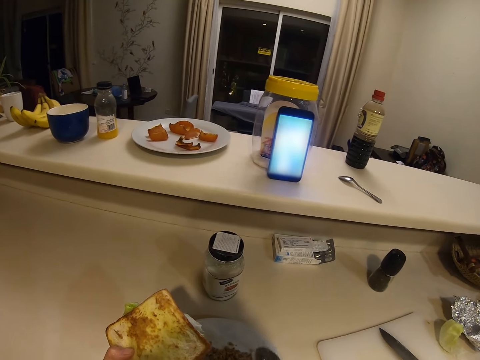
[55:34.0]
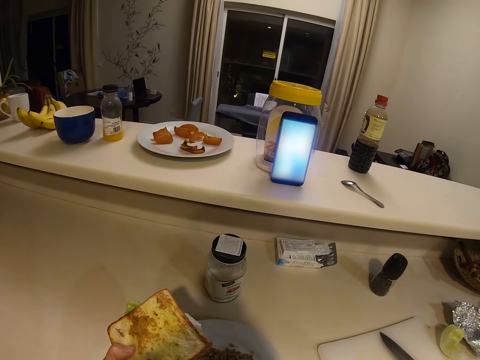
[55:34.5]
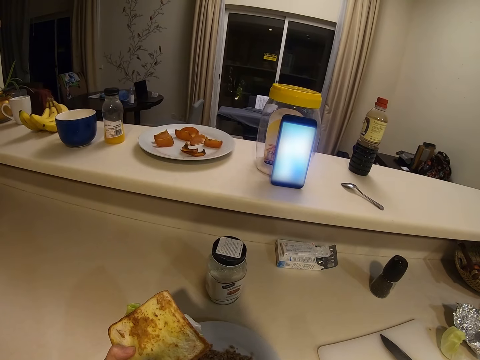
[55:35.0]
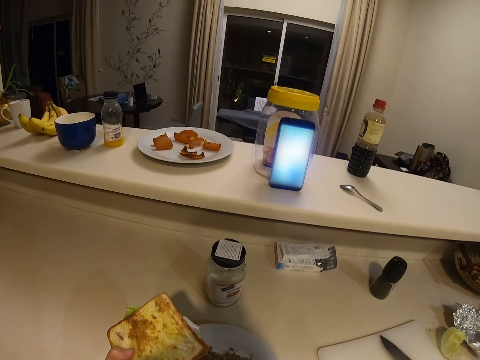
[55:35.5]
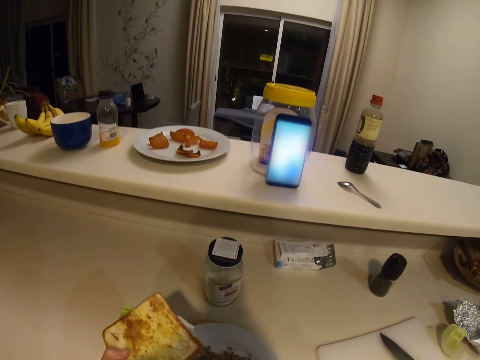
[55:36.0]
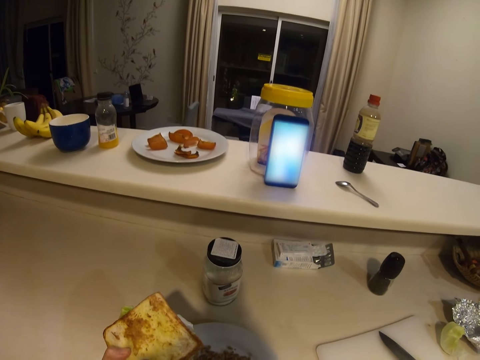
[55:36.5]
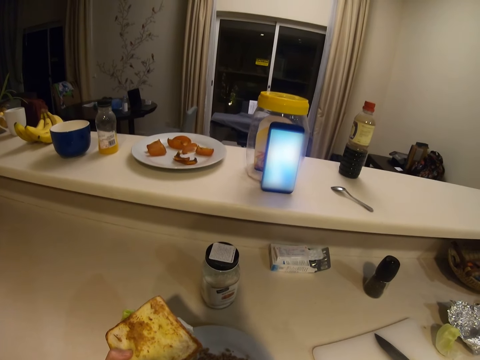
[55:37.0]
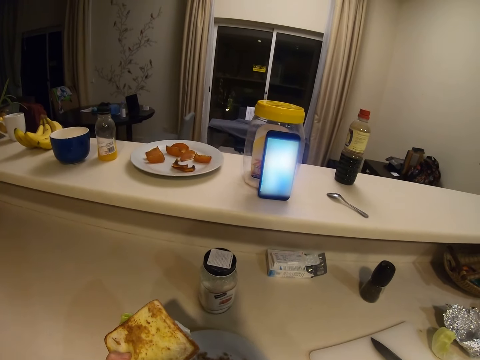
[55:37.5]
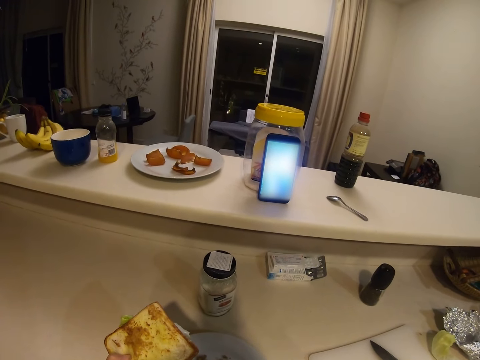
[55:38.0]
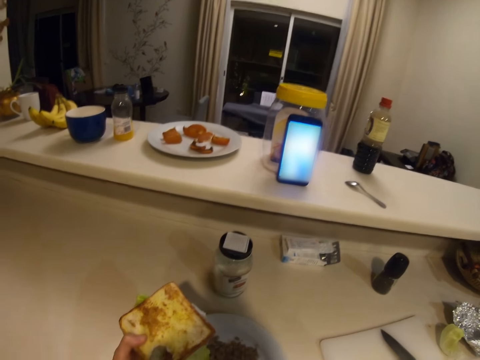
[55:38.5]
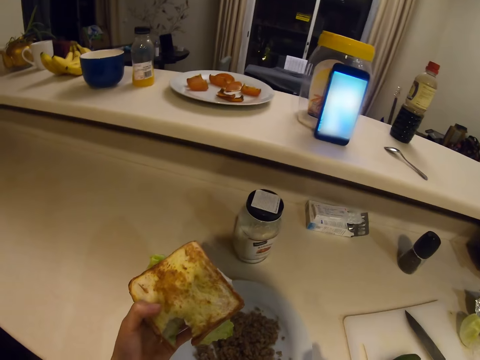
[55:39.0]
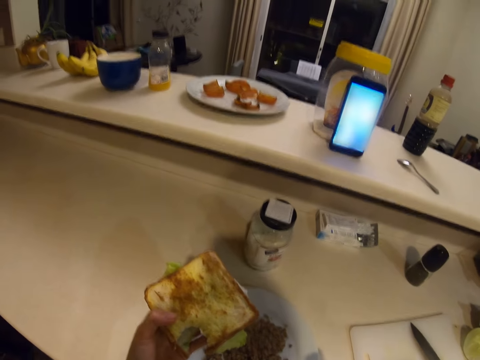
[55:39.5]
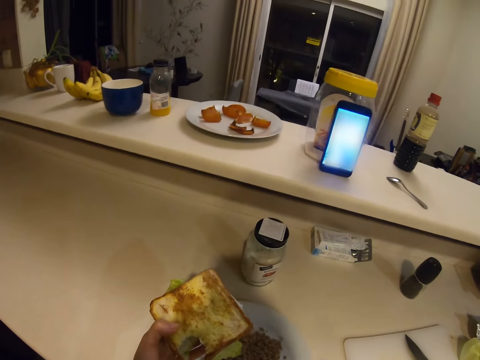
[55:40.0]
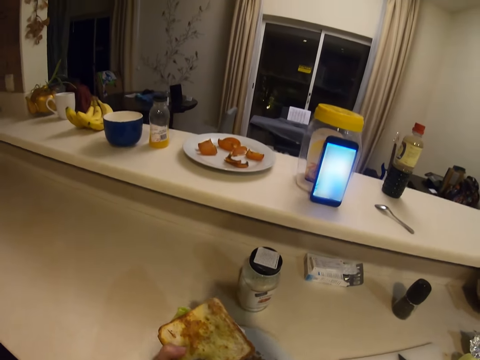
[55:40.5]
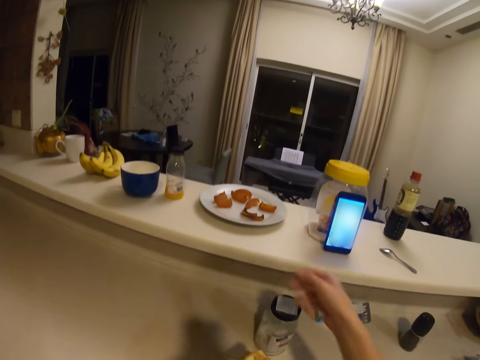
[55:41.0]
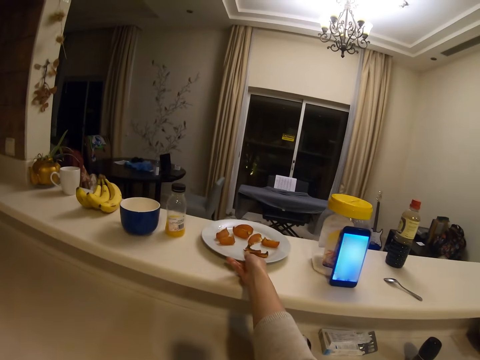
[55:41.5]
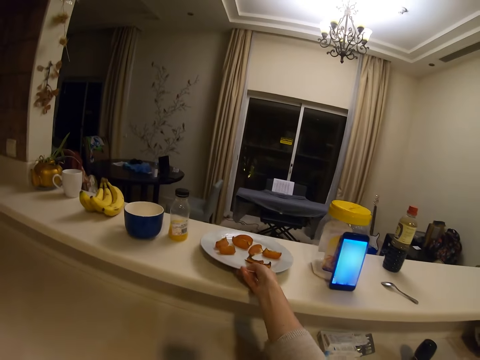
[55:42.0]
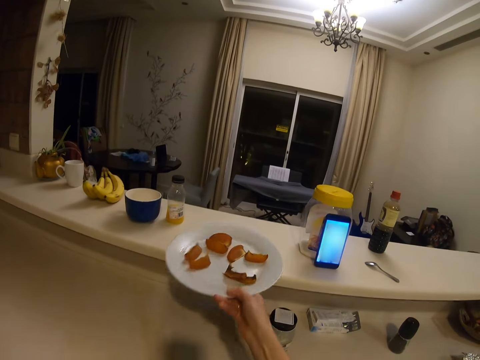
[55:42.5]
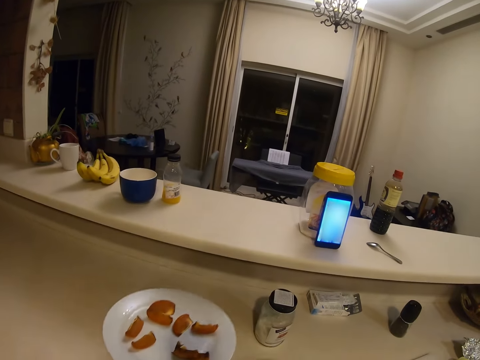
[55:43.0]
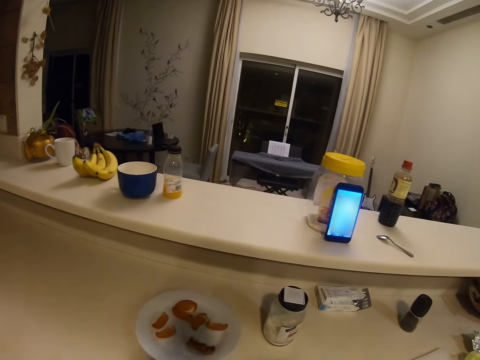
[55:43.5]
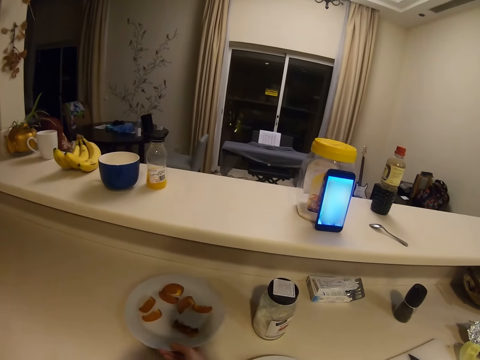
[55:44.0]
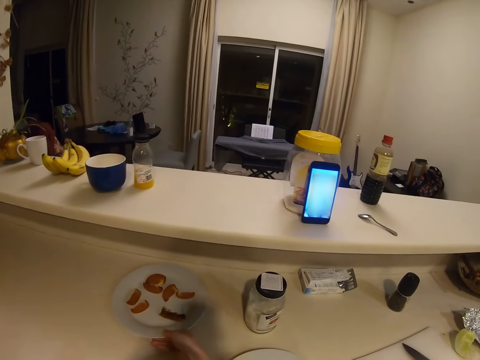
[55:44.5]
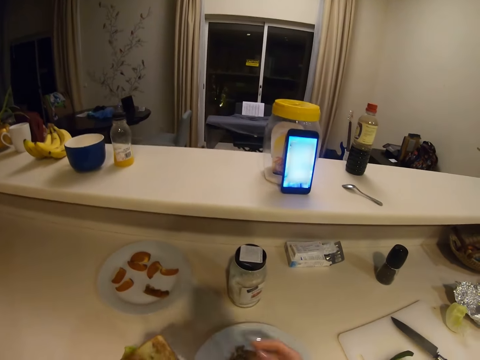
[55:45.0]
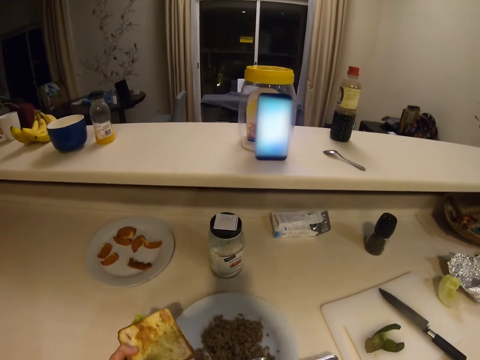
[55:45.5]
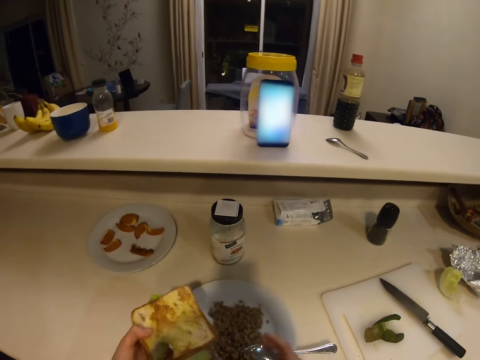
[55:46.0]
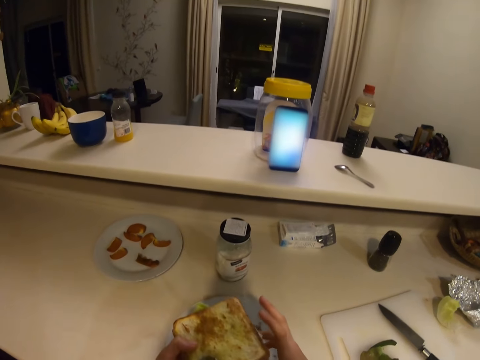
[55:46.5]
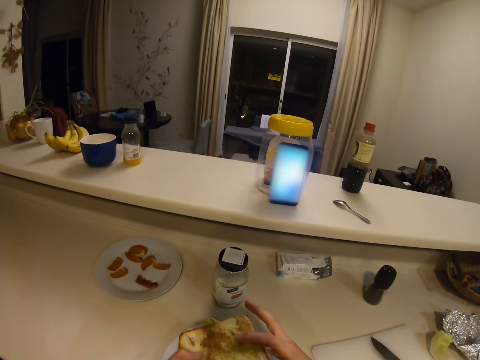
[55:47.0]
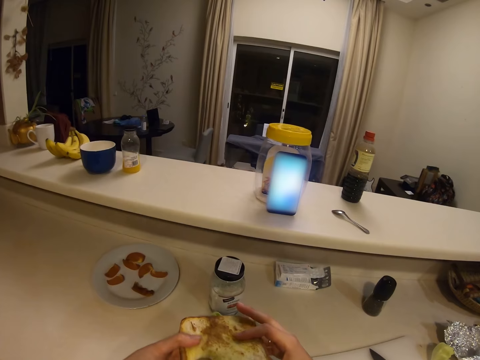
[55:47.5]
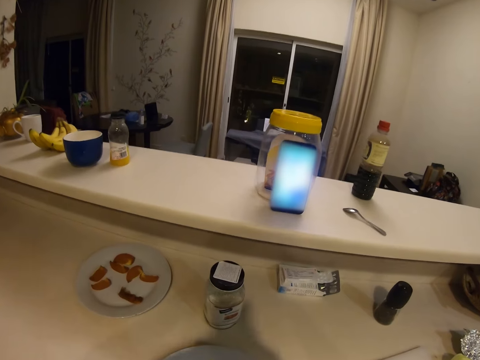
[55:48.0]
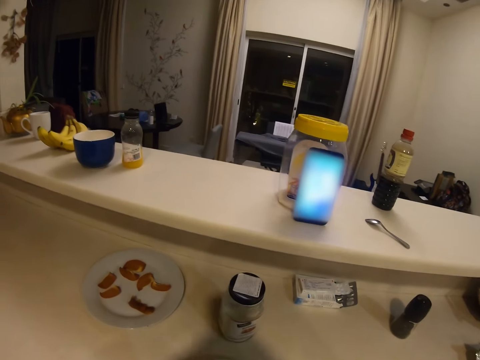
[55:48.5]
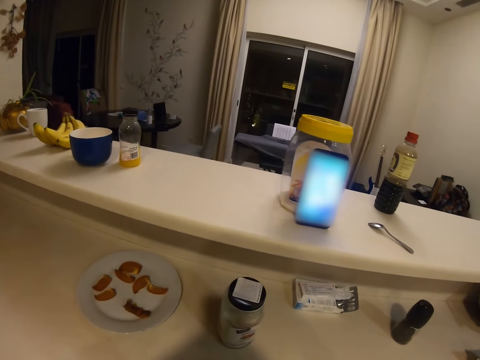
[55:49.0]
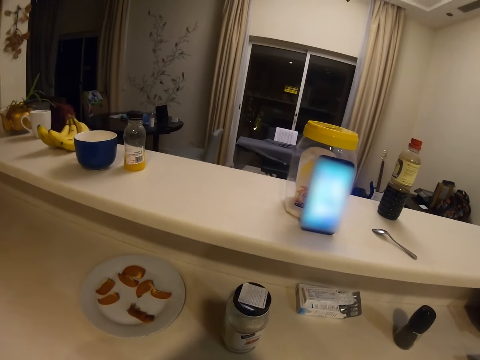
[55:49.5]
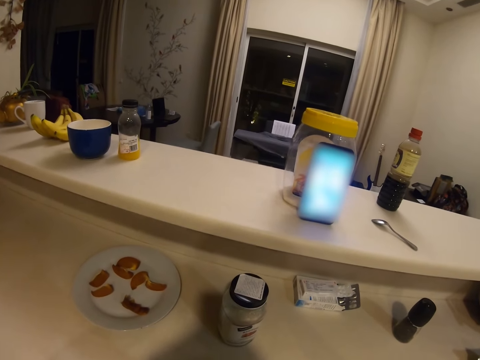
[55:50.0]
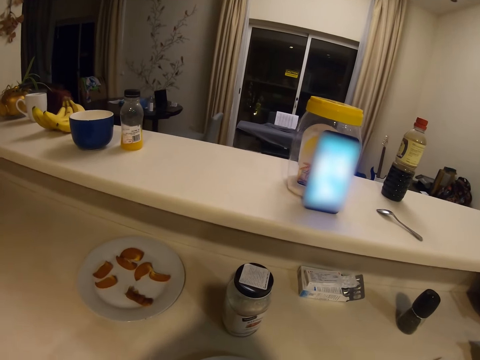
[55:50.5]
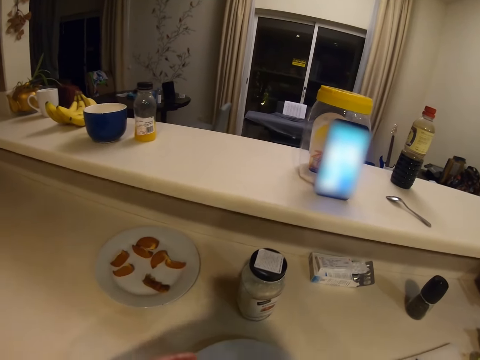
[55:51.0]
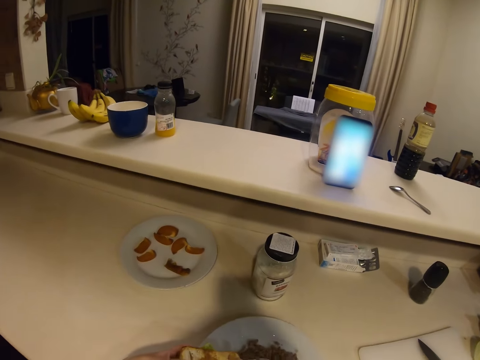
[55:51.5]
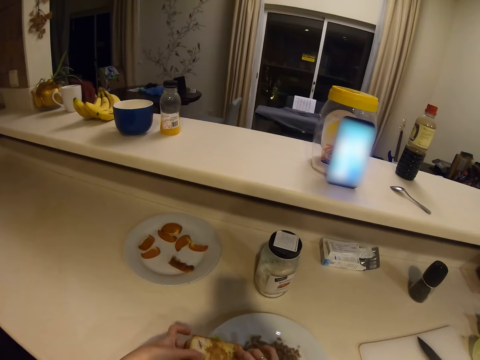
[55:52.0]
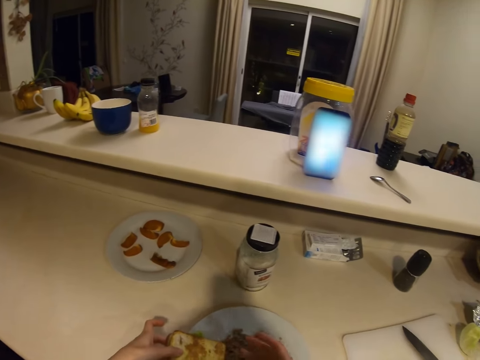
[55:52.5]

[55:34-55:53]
The camera wearer collects a plate. They put the plate on the table. They eat a sandwich. They talk on the phone.

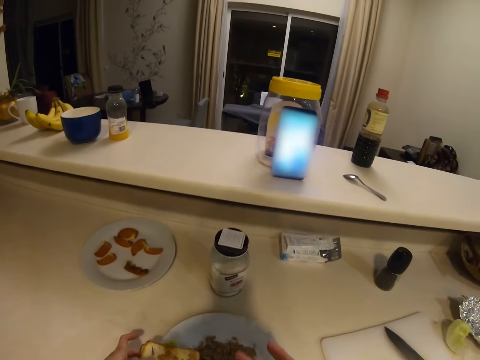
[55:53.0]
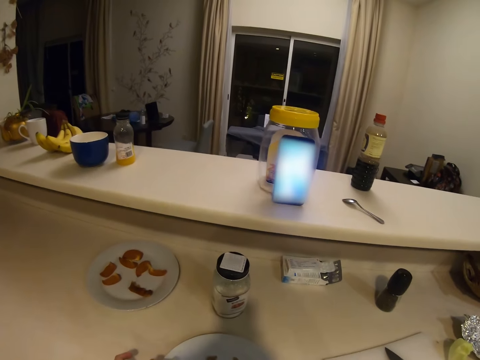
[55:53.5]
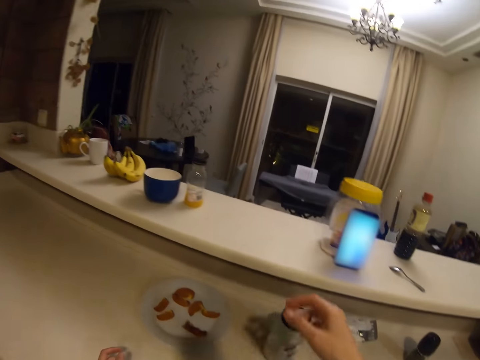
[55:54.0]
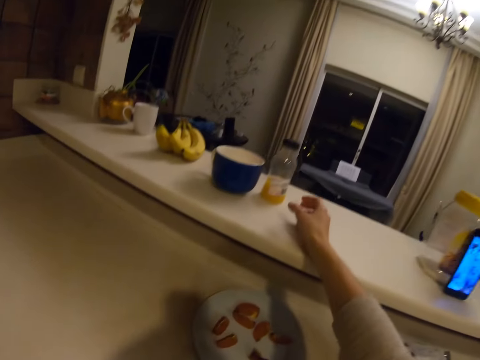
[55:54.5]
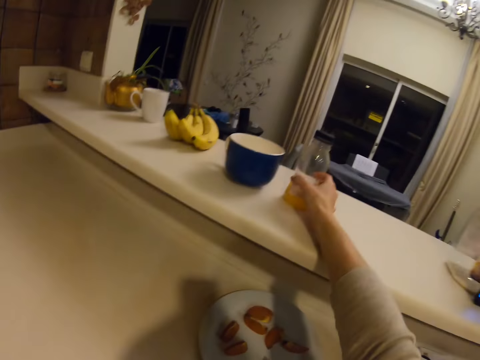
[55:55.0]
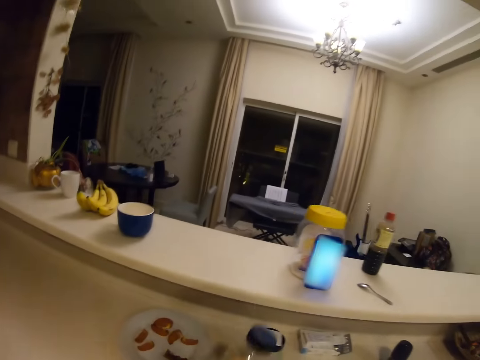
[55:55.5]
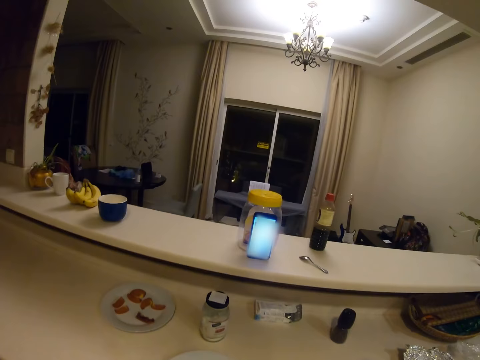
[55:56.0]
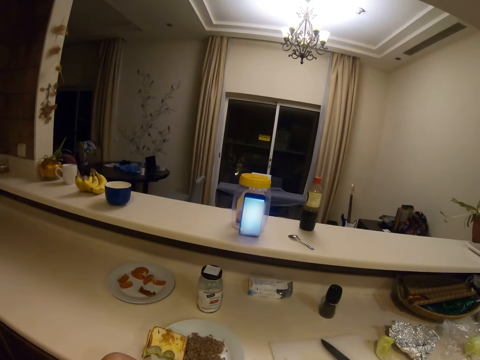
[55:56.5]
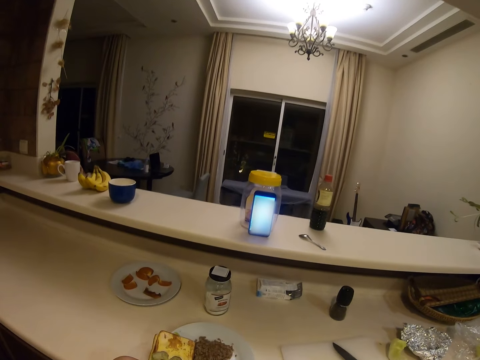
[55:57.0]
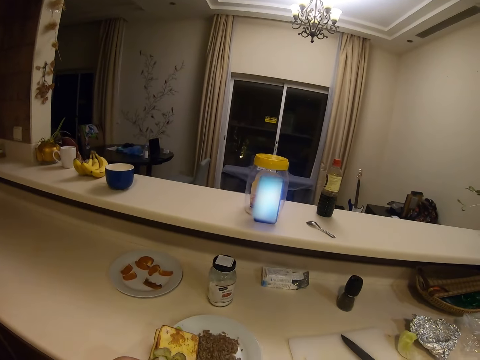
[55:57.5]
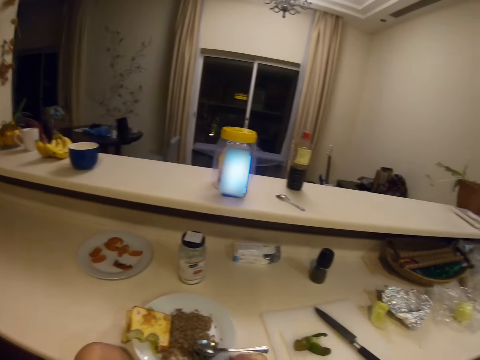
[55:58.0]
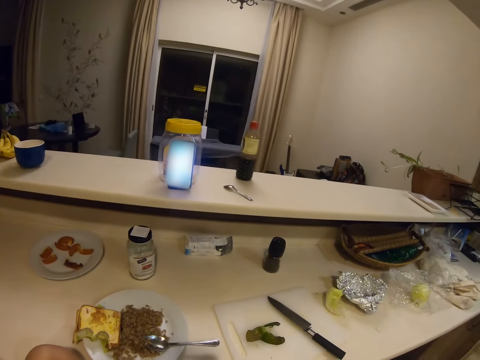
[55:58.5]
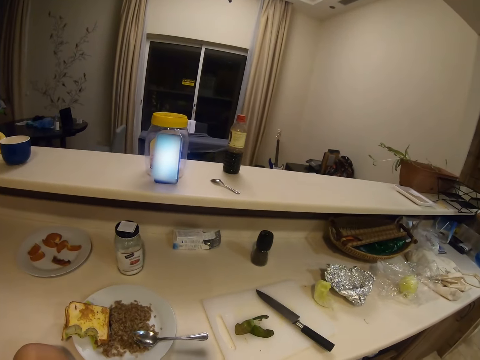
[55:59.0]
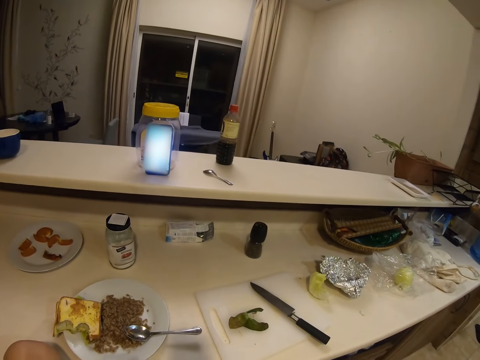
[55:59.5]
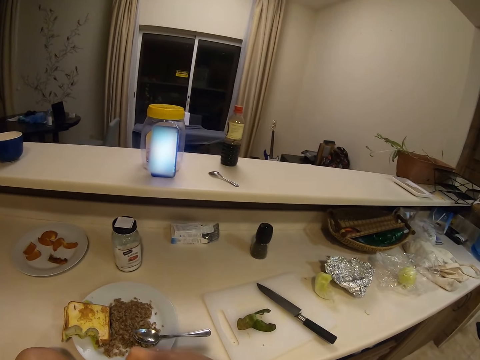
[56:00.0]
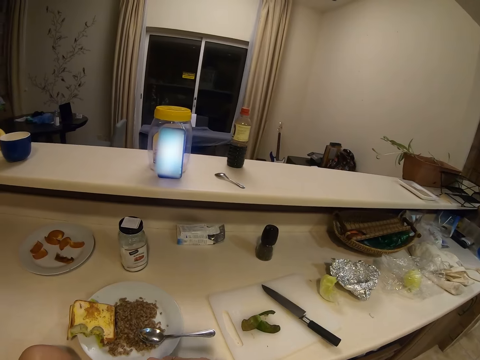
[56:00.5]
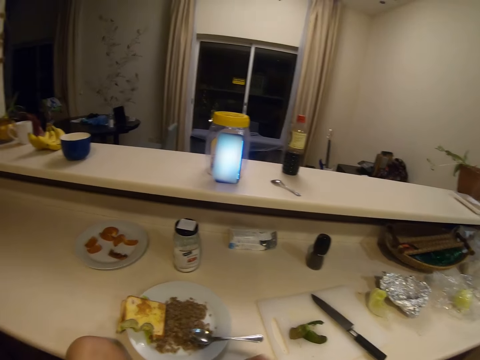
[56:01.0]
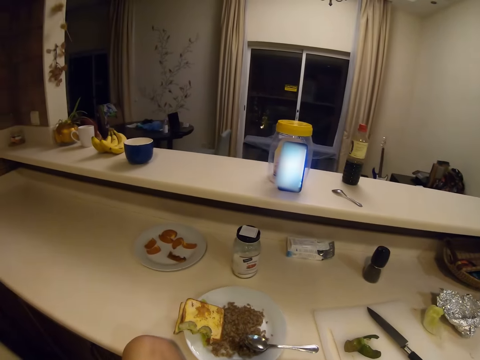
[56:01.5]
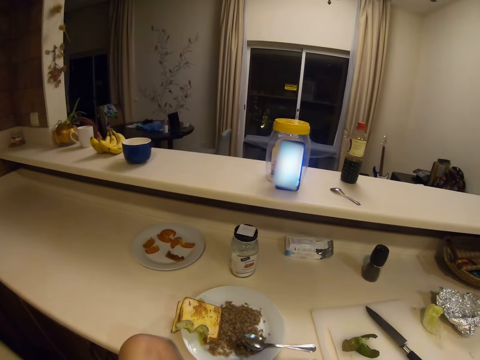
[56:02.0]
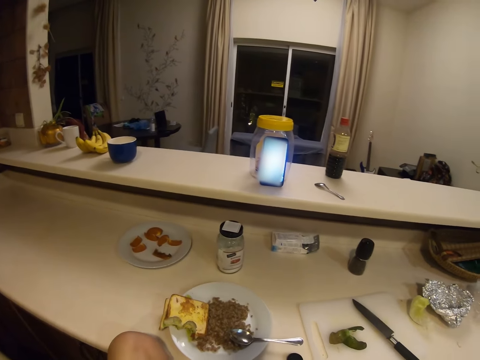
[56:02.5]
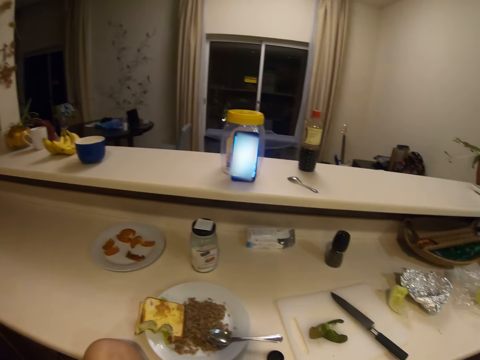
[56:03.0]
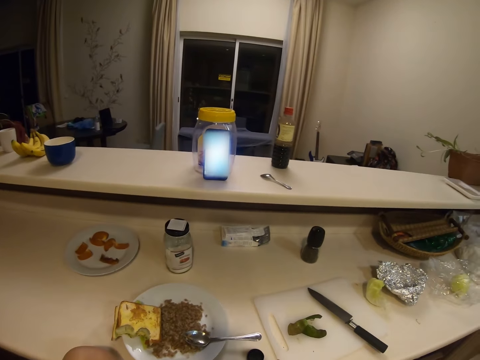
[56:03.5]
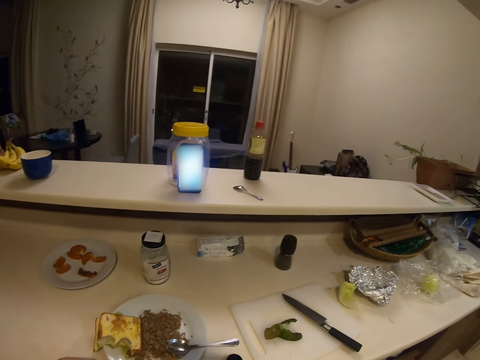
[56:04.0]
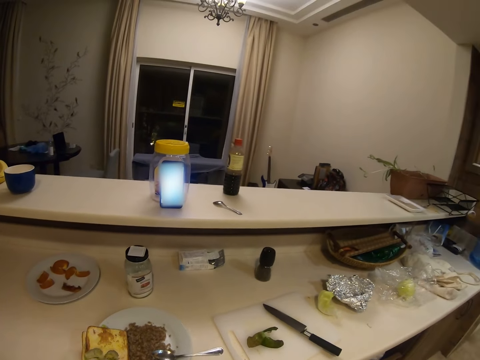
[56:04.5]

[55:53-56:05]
The camera wearer takes a bottle. They open the bottle.
